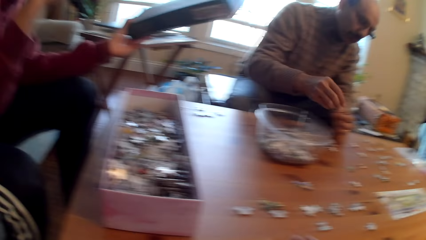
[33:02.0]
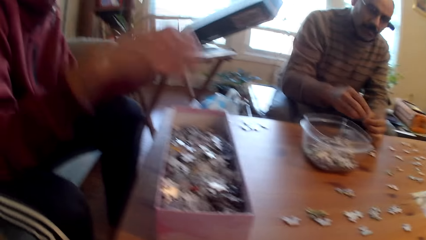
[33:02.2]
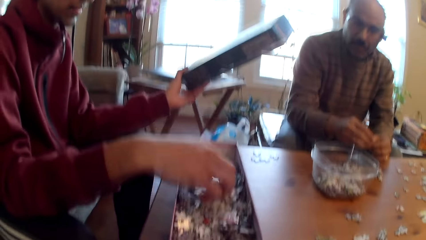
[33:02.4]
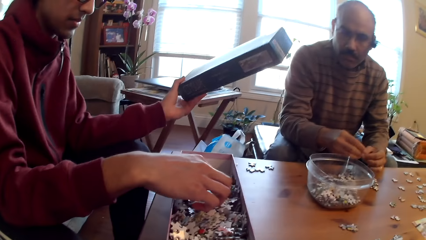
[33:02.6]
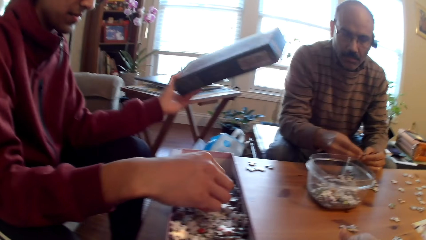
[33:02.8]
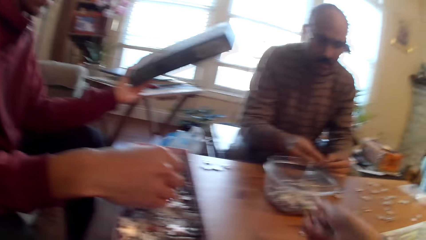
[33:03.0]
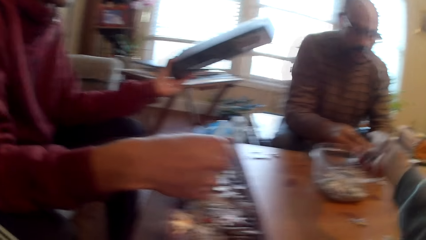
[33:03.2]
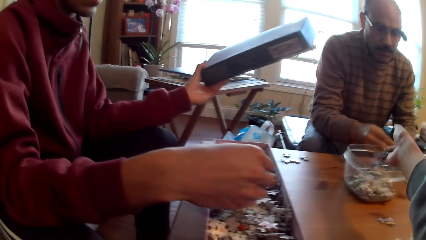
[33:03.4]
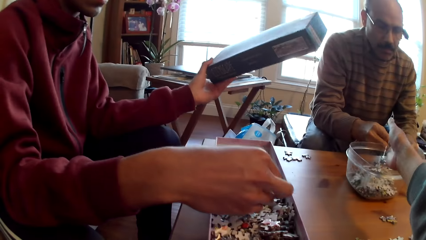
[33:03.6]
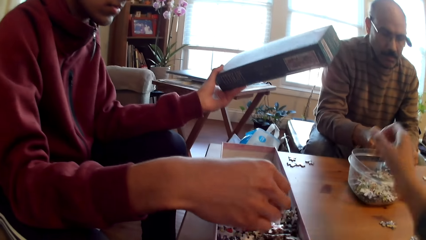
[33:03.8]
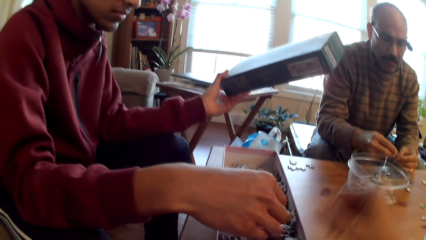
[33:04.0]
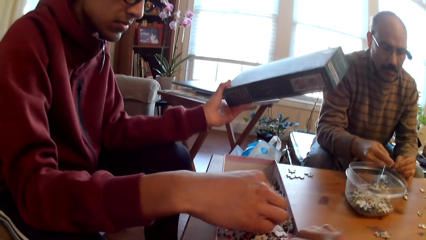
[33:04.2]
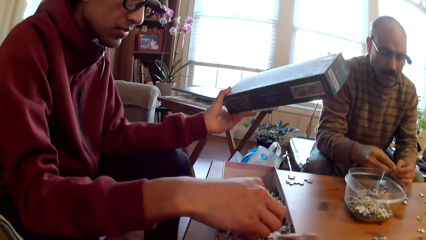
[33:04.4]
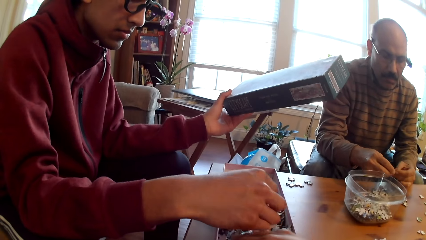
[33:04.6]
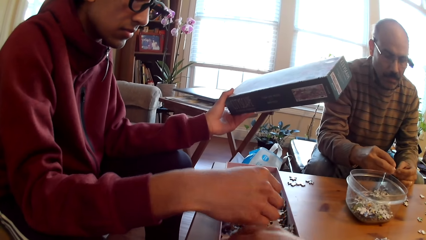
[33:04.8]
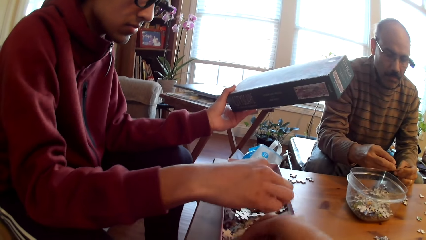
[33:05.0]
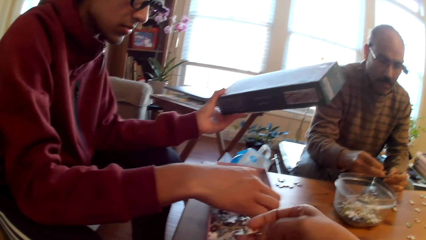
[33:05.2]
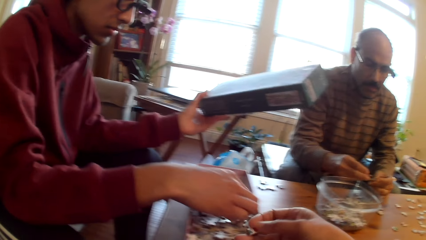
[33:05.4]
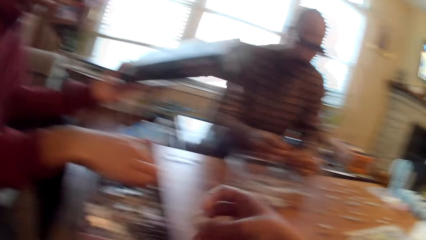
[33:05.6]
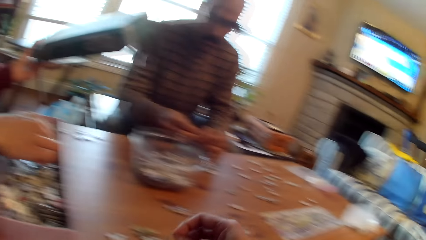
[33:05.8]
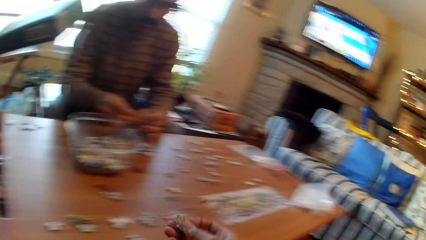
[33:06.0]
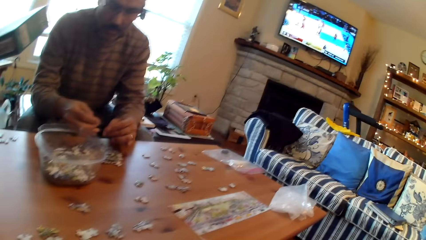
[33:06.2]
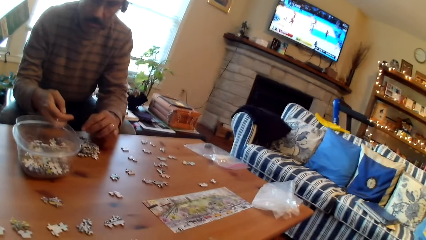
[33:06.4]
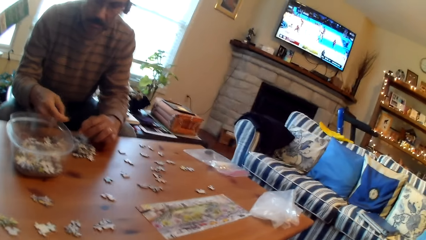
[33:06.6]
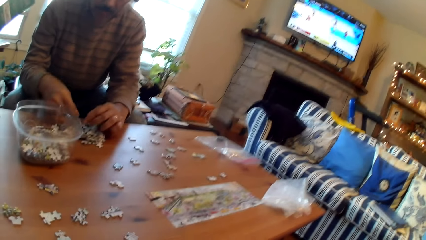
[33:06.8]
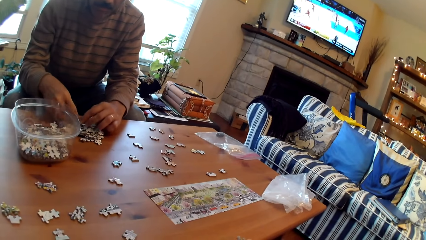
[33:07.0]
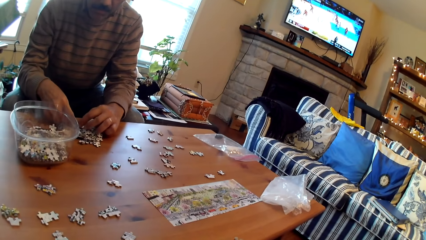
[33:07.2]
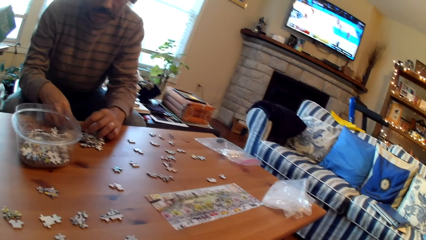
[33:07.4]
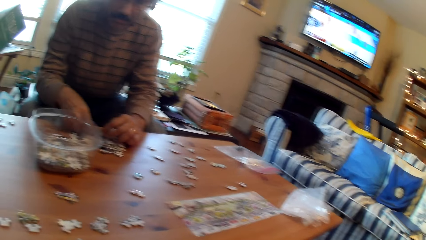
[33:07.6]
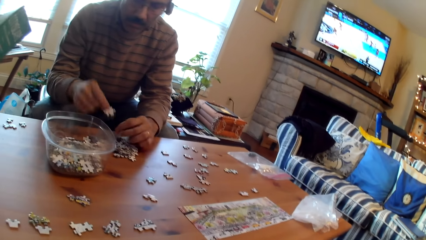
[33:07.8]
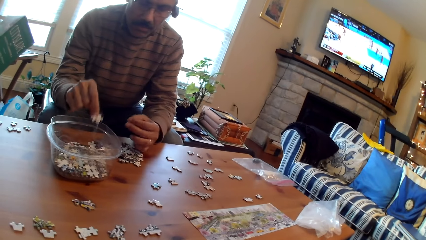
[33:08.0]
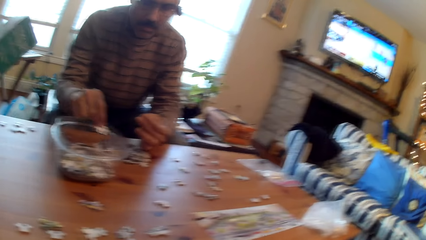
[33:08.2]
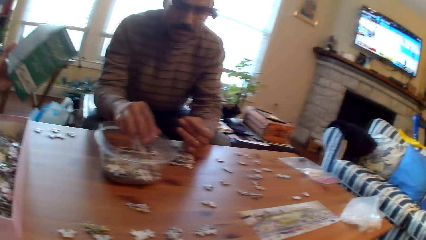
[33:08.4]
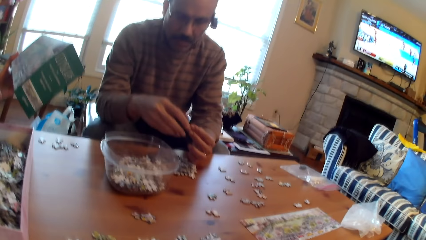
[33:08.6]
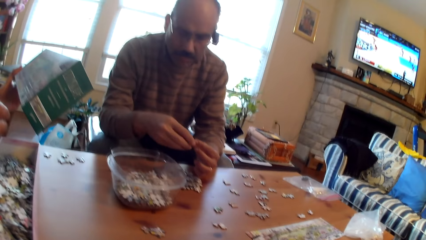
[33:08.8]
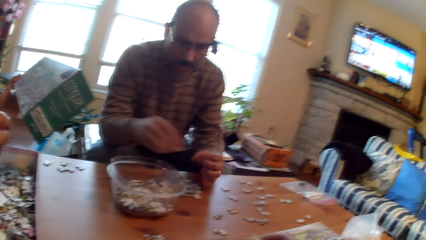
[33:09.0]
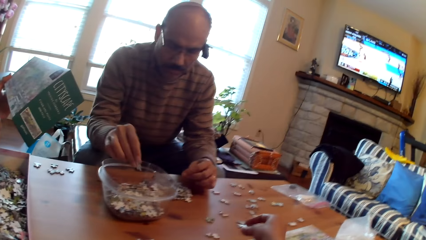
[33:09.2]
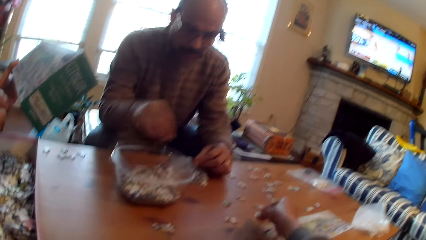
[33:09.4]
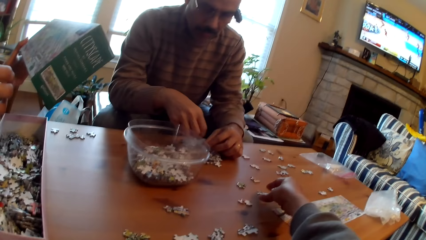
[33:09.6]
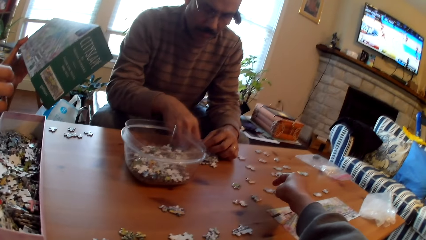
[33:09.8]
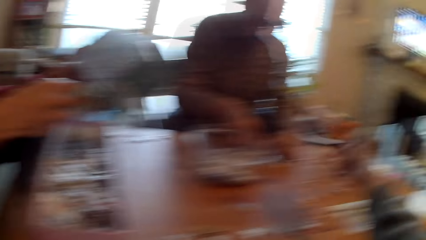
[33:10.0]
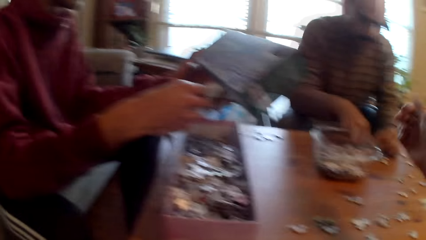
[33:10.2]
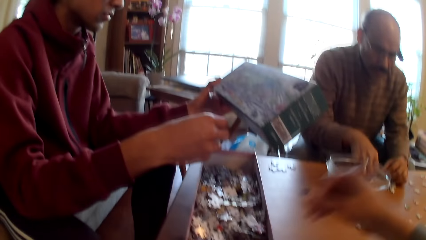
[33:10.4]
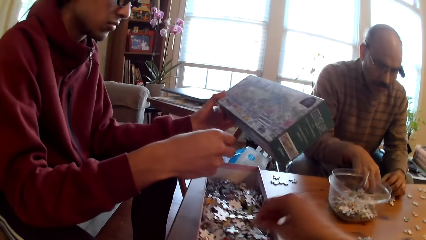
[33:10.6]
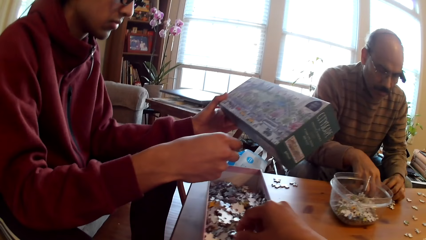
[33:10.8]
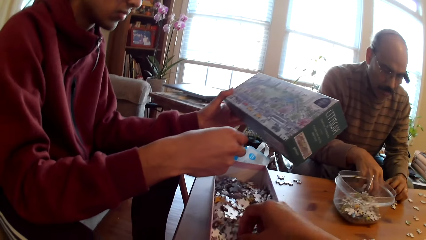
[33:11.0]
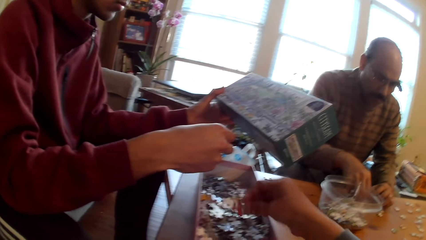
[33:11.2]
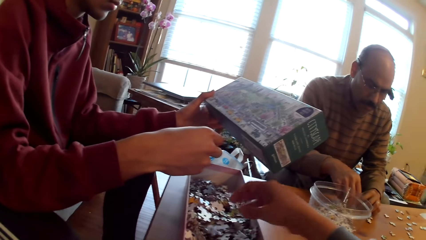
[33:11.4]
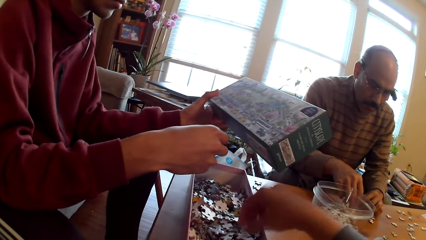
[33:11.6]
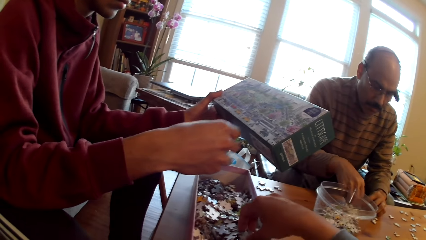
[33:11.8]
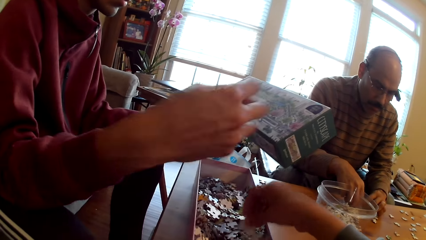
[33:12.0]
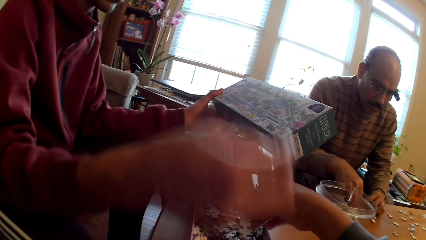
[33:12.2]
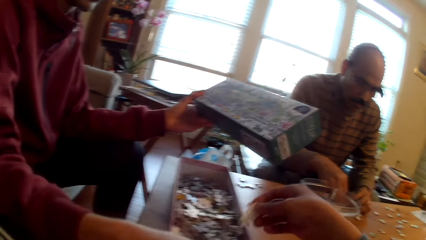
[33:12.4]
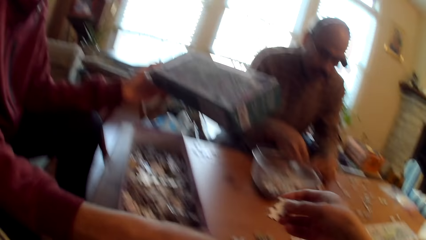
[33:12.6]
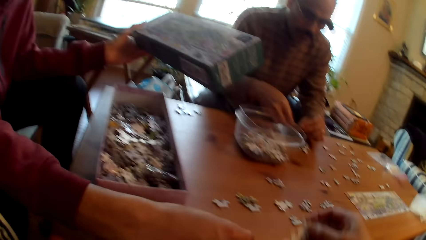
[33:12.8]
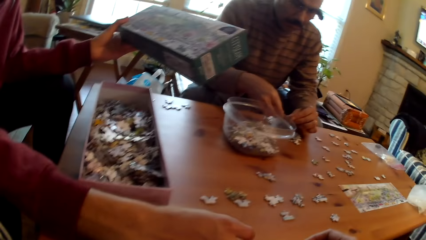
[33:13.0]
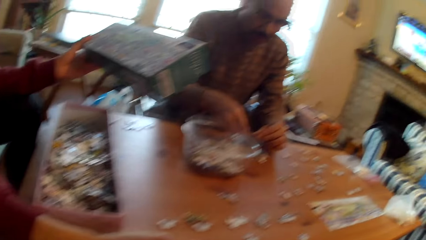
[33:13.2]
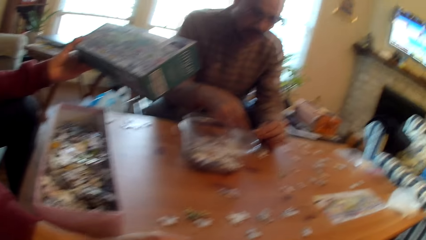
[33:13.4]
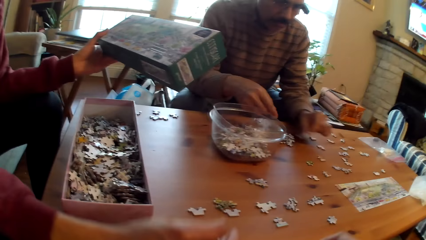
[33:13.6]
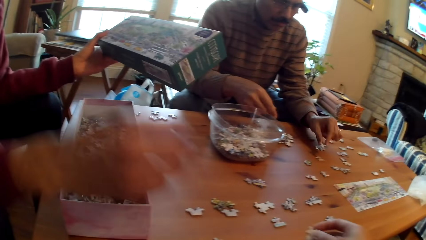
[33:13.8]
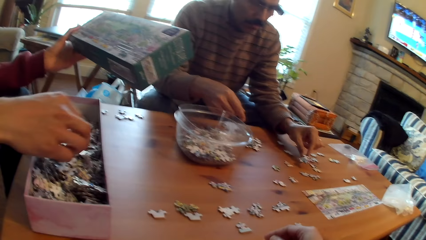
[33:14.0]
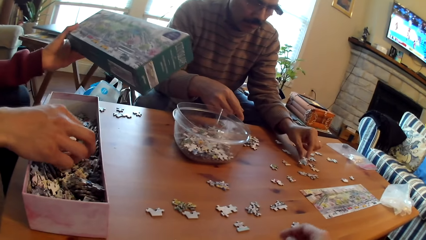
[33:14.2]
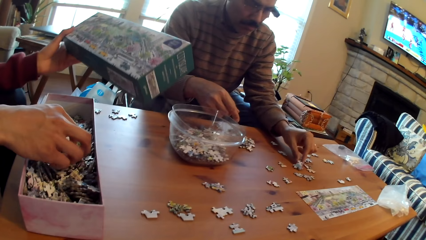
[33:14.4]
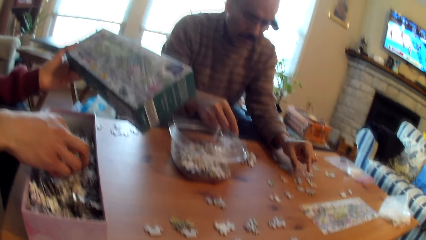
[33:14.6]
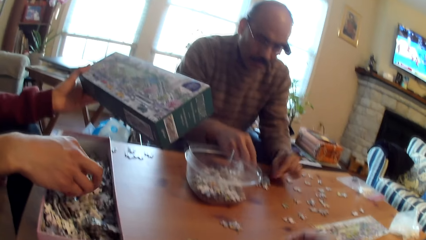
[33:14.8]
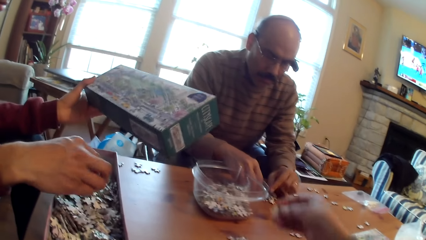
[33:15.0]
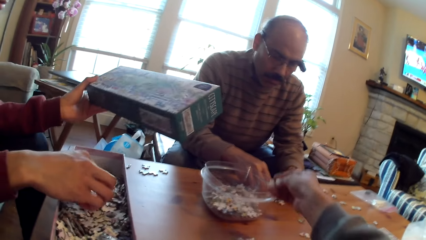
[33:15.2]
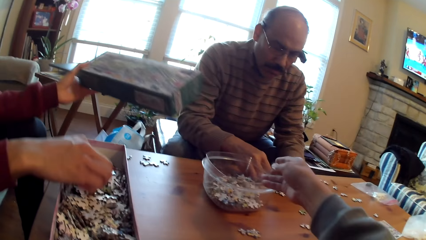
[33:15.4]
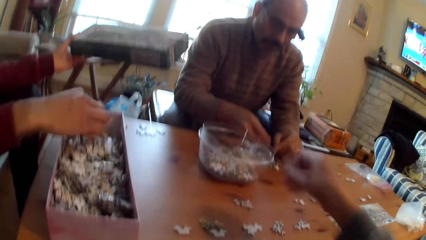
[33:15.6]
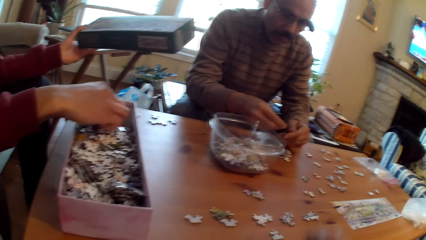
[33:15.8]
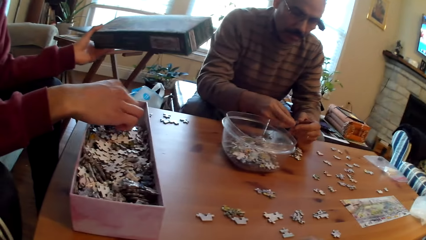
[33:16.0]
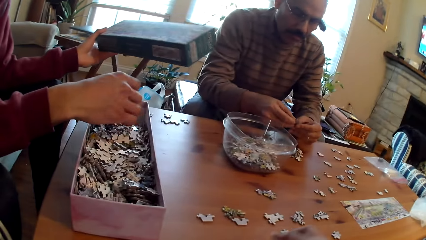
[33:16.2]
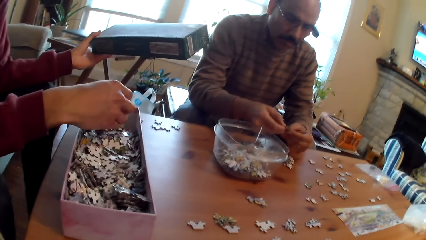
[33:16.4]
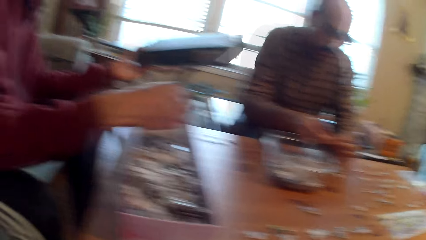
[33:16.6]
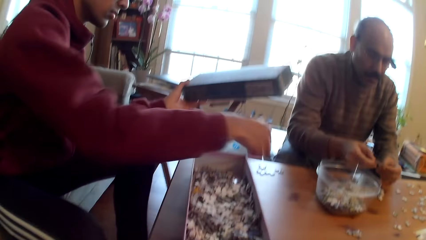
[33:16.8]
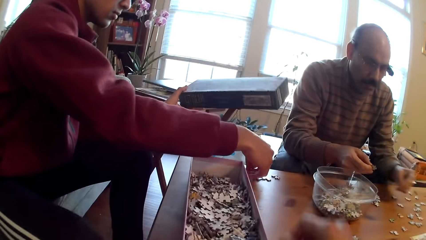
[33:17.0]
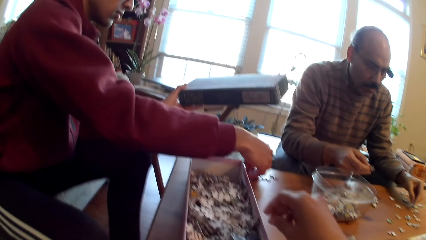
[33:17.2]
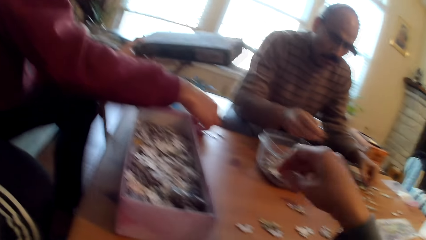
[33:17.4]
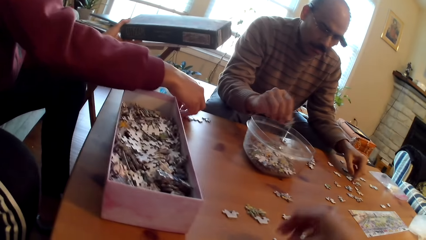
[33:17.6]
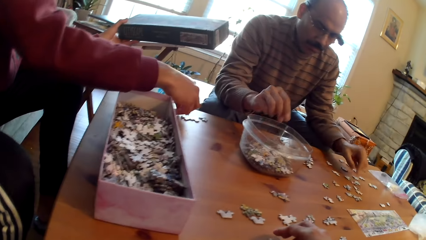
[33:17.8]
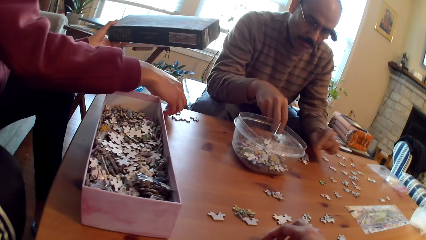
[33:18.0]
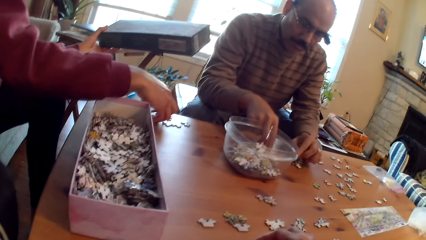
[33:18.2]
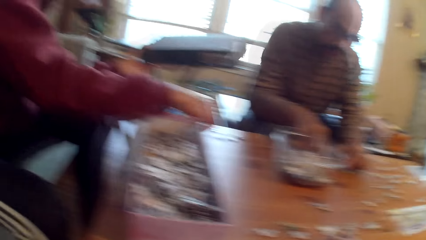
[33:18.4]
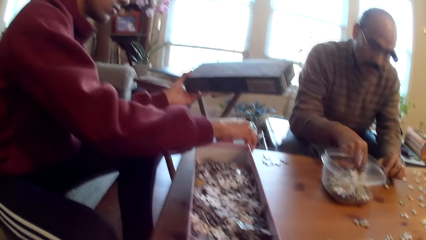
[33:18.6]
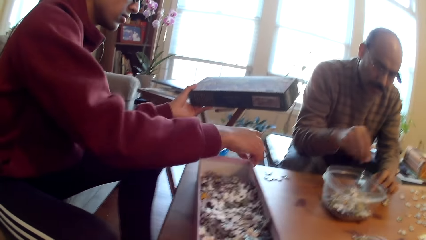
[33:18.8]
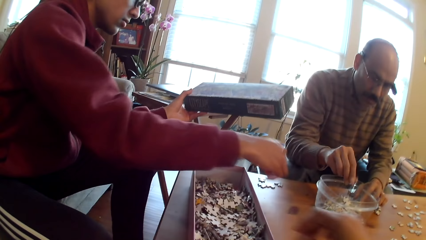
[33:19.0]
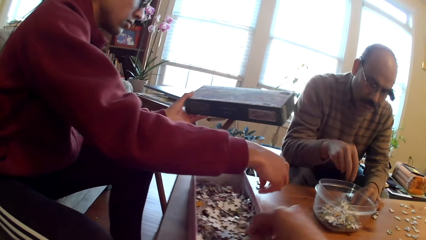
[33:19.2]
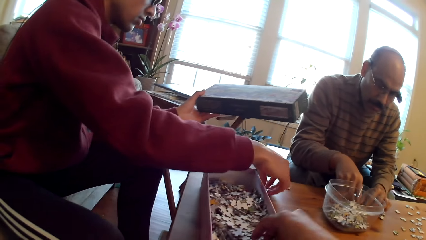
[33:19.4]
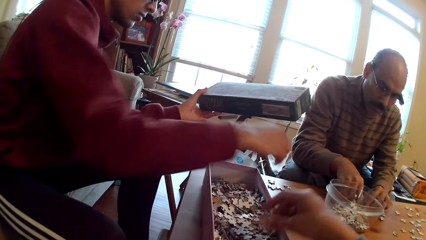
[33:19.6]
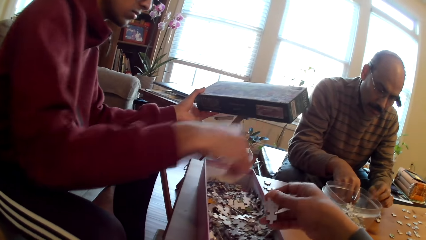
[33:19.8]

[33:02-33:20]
A person drops the piece on the table. Another person picks a jigsaw piece. The camera wearer drops puzzle pieces in the container. They pick a puzzle piece. The first person drops puzzle pieces in the container. The camera wearer picks a puzzle piece. The other person looks at the jigsaw box and drops puzzle pieces on the table. The first person picks a jigsaw piece. The other person picks a jigsaw piece. The camera wearer drops puzzle pieces in the container. The other person drops puzzle pieces on the table. The first person drops puzzle pieces in the container. The camera wearer picks a puzzle piece.
